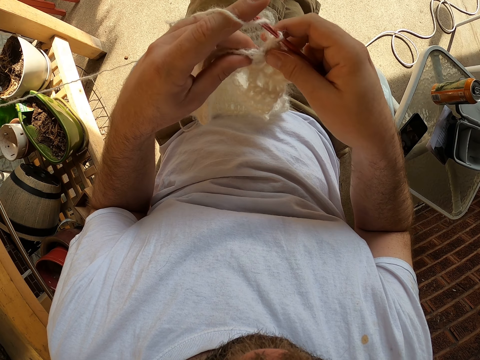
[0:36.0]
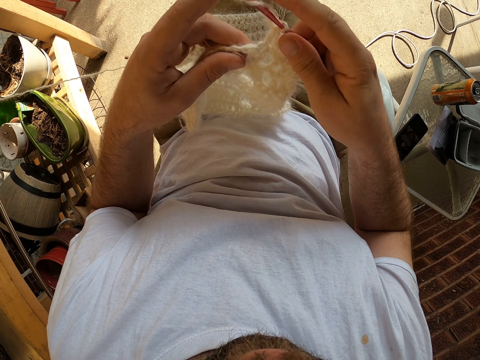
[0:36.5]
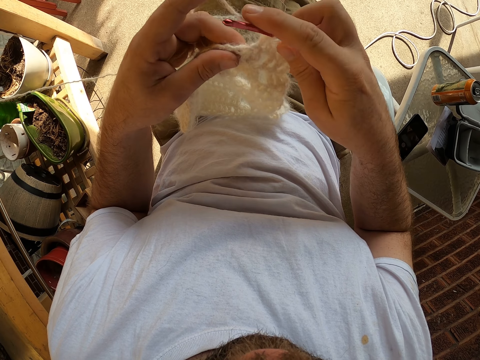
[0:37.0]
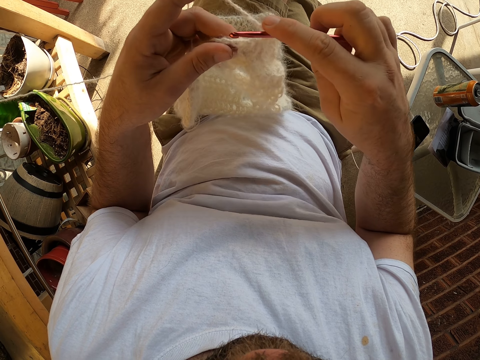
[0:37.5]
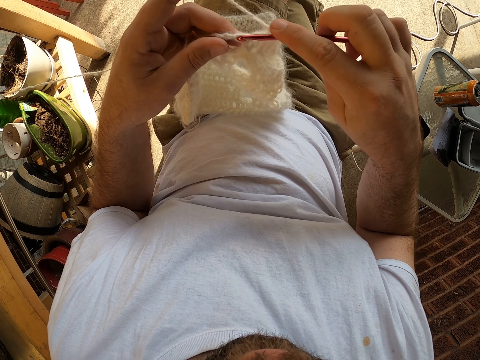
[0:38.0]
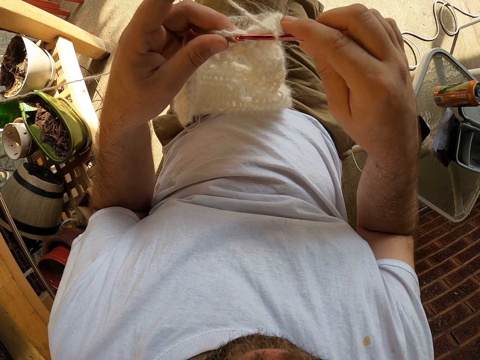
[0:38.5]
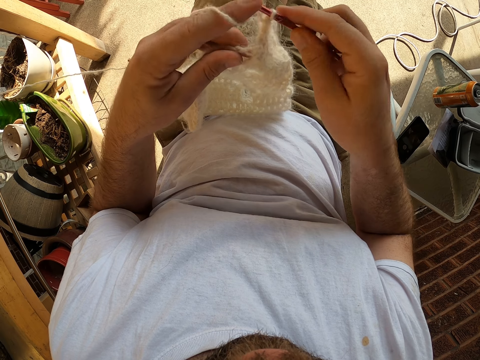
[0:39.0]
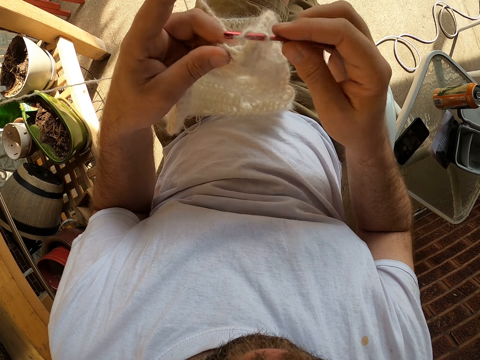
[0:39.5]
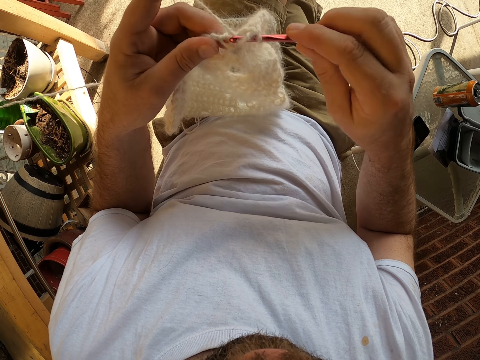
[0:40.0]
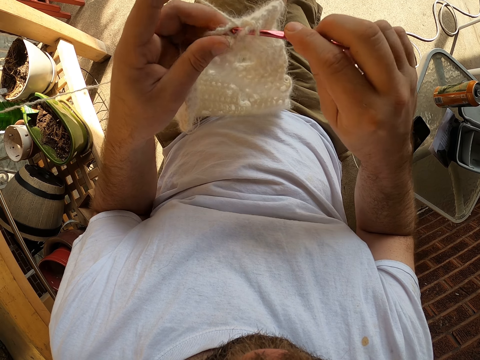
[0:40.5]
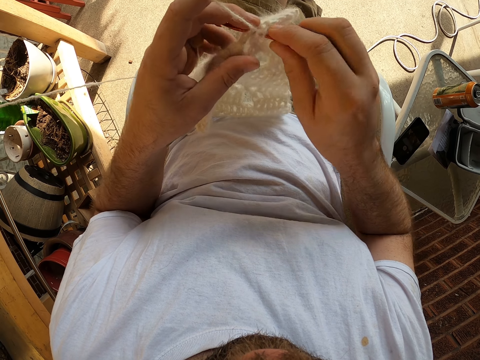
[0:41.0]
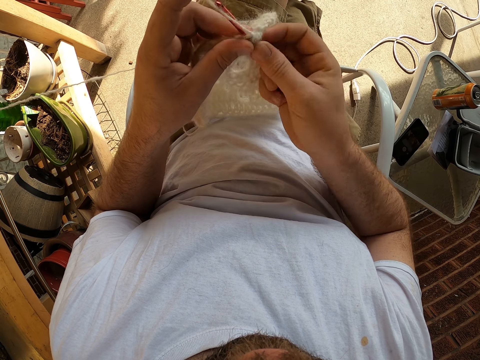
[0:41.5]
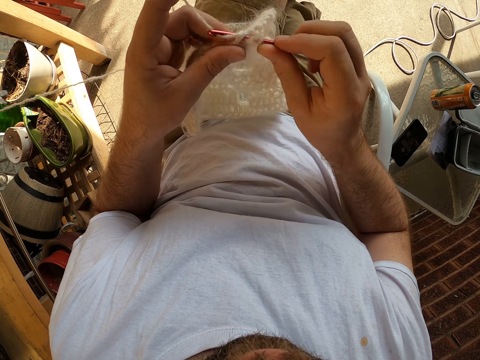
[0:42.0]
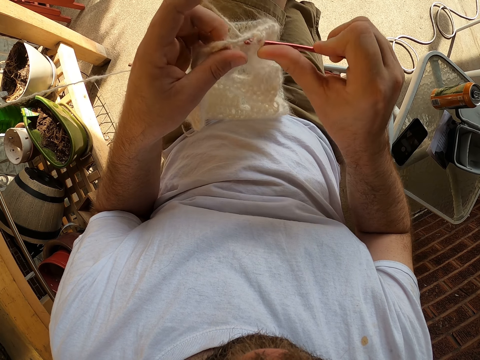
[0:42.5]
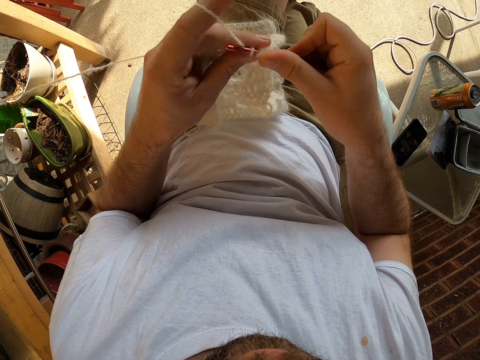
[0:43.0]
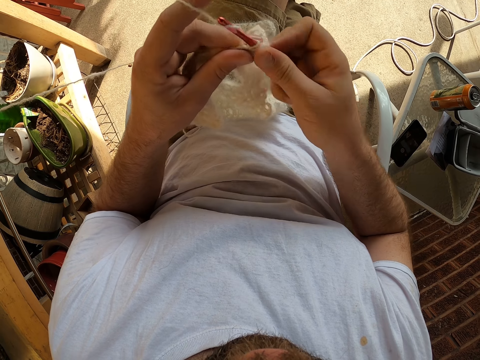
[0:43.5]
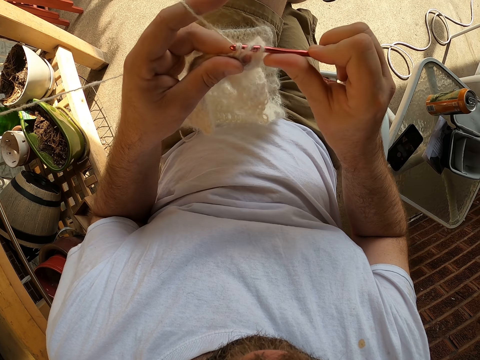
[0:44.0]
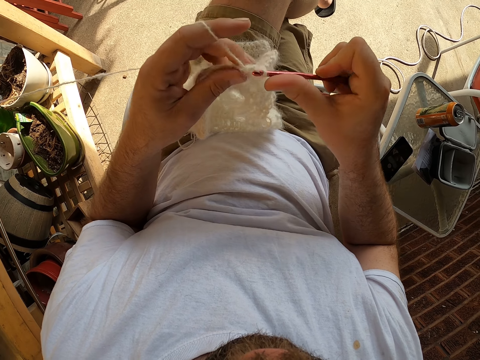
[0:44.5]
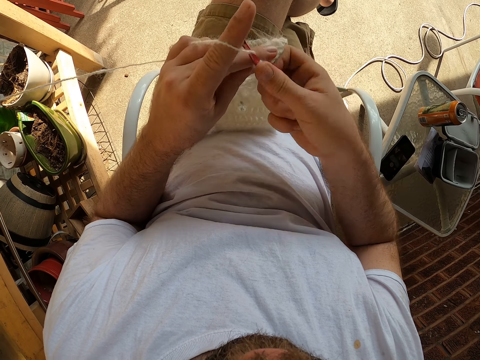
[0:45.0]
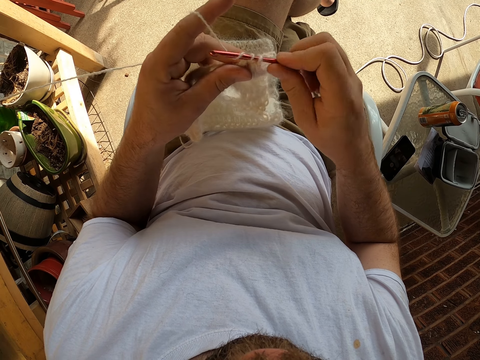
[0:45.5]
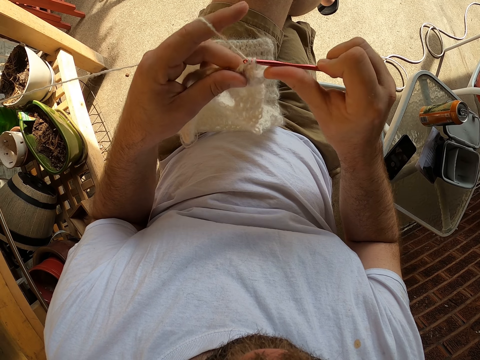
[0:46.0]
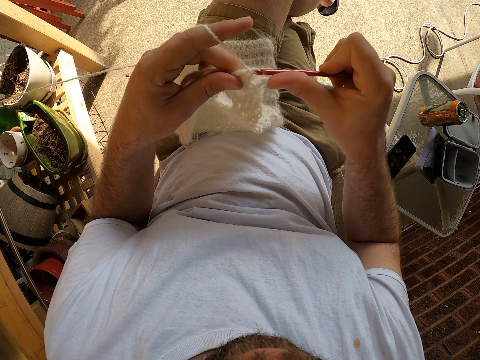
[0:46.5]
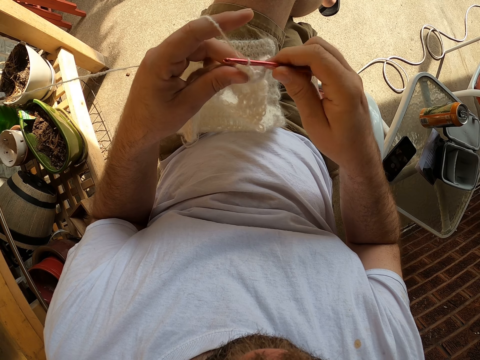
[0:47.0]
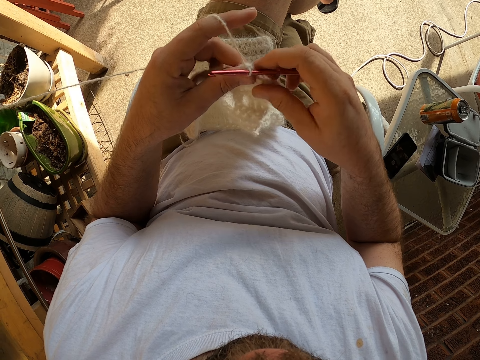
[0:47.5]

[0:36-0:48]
The camera wearer knits a fabric with a knitting thread. They coil a knitting yarn on a crochet hook.

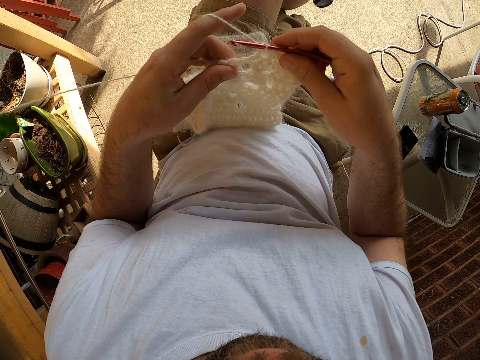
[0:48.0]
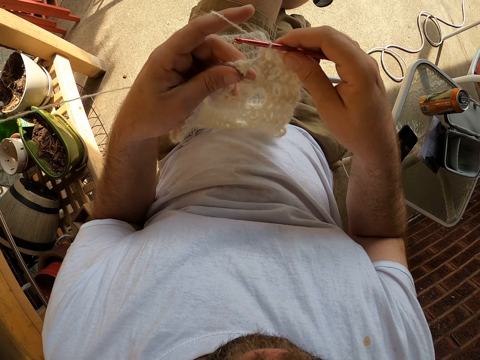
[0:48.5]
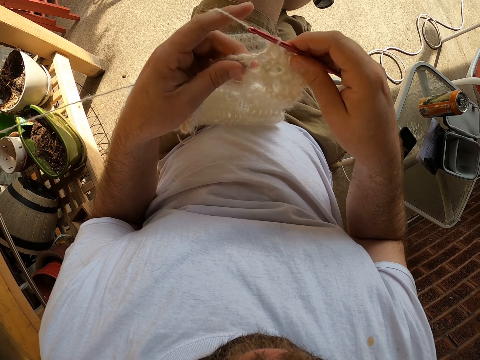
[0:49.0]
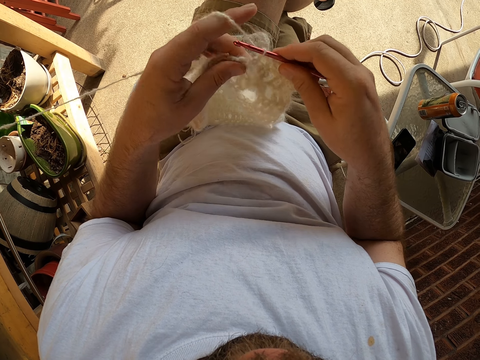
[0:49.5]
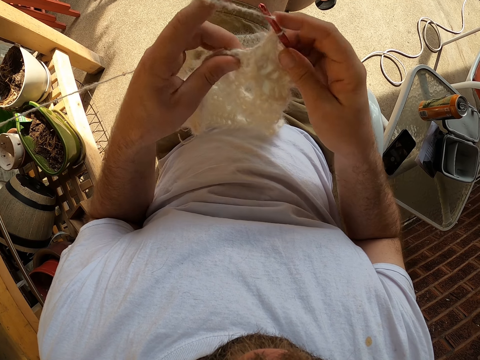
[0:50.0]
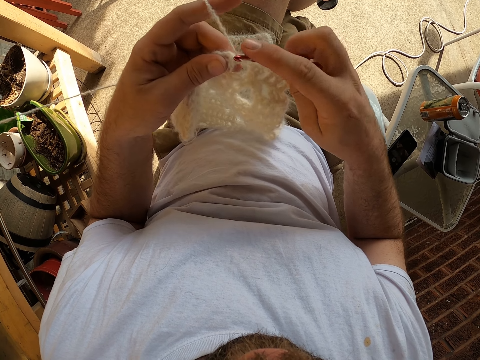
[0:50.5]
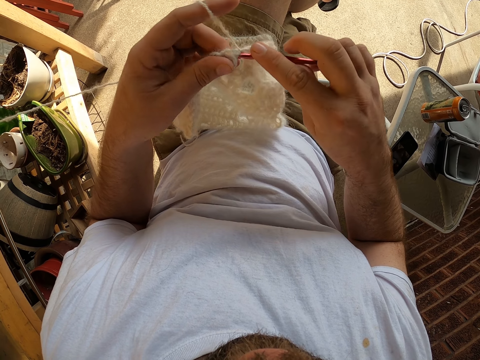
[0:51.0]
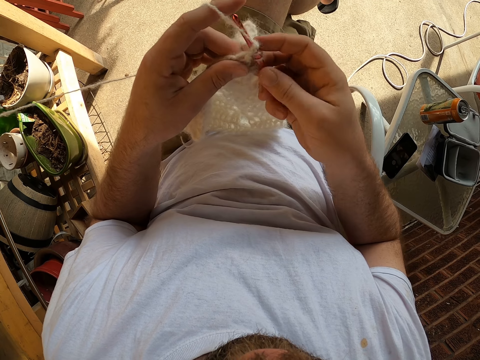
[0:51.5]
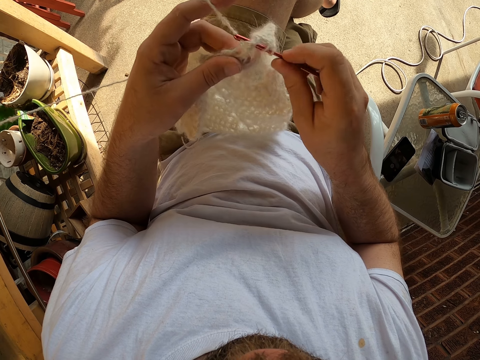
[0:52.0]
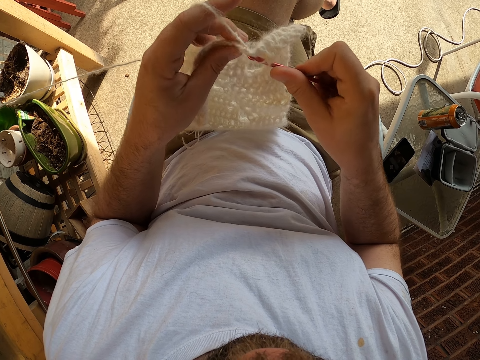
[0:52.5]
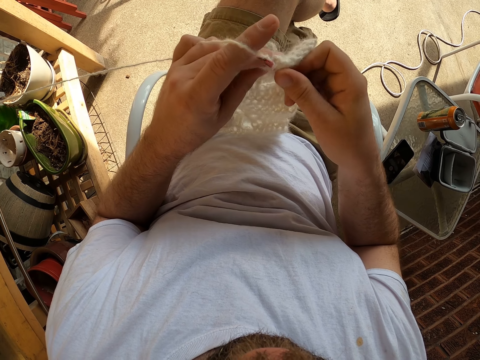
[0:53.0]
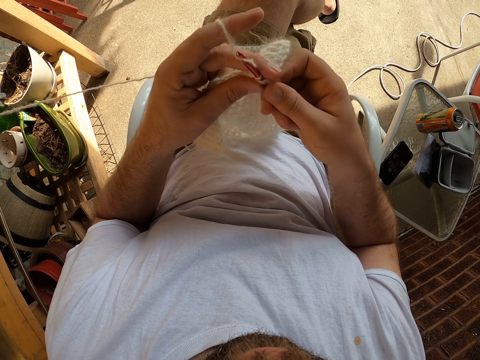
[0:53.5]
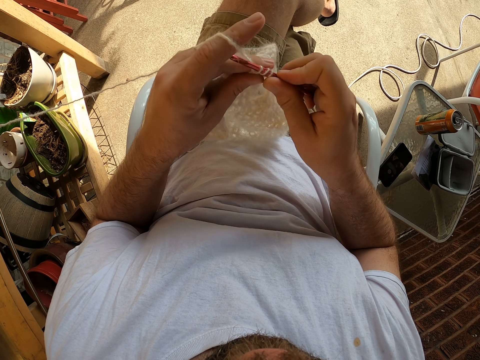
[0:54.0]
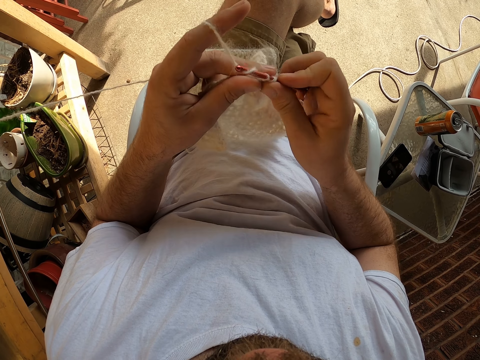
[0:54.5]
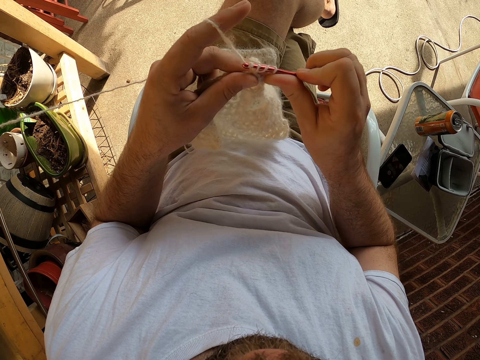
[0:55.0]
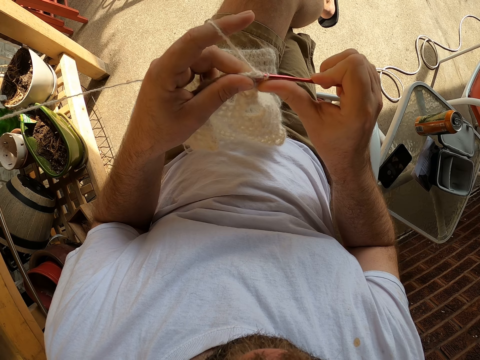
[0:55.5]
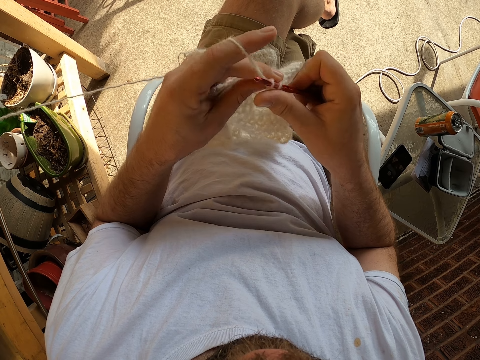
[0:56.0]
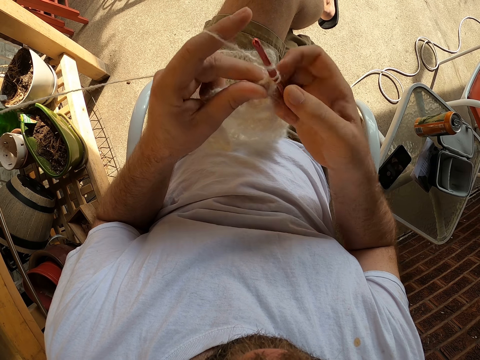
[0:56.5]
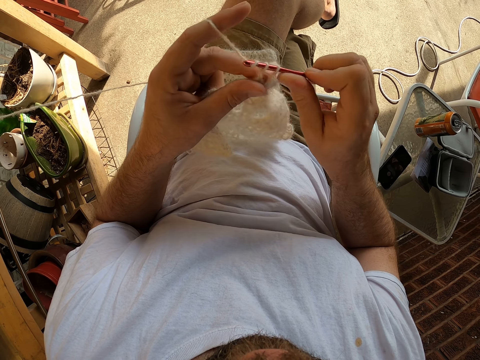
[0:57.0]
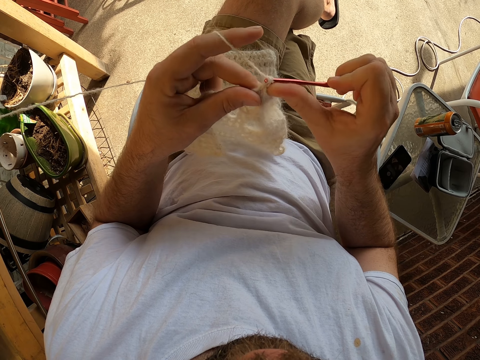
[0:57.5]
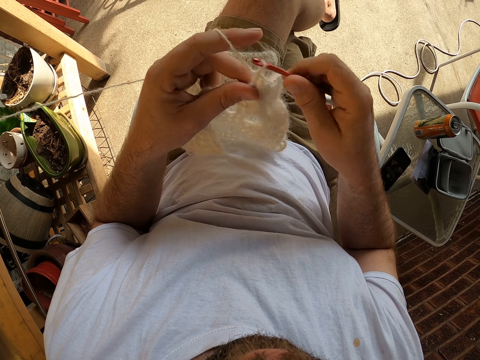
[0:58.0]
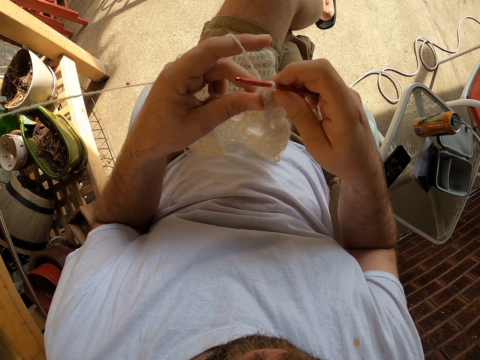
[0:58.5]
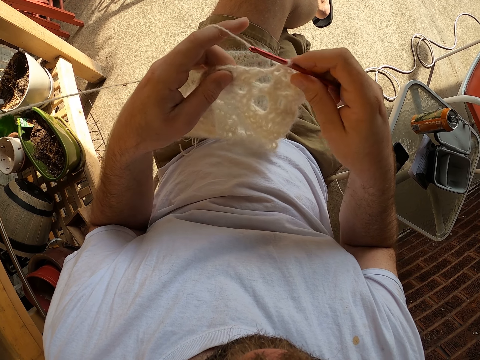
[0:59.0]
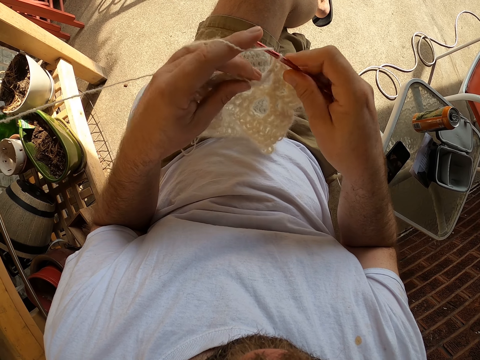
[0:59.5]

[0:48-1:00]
The camera wearer knits a fabric with a knitting thread. They coil a knitting yarn on a crochet hook.

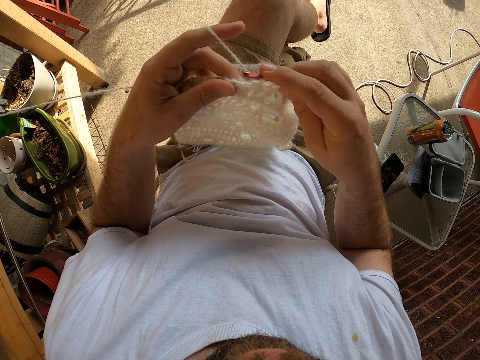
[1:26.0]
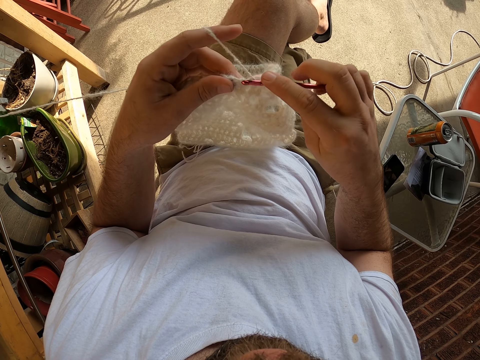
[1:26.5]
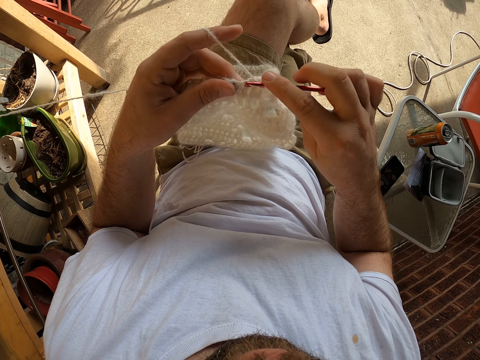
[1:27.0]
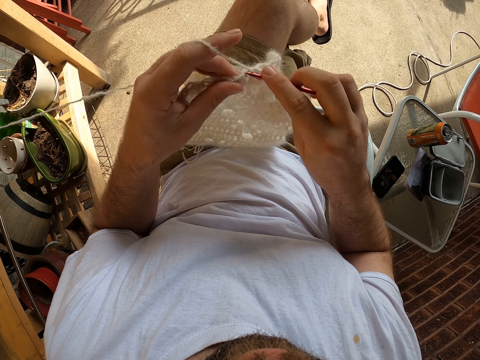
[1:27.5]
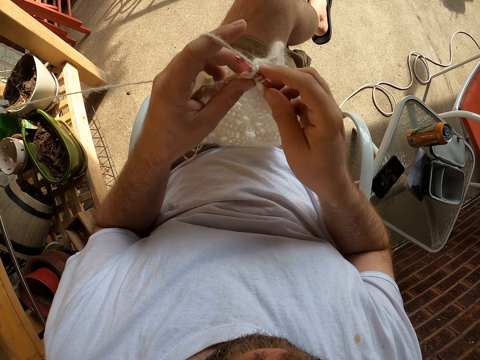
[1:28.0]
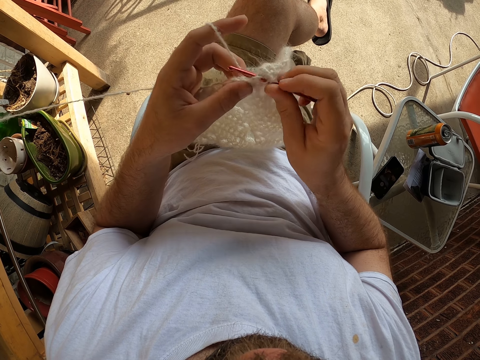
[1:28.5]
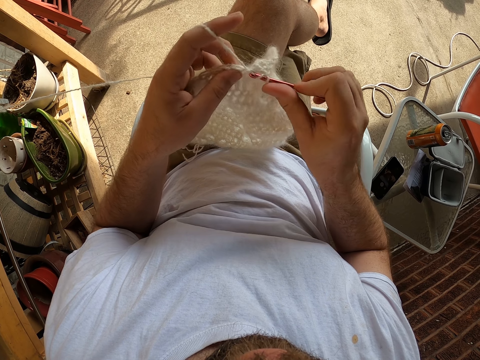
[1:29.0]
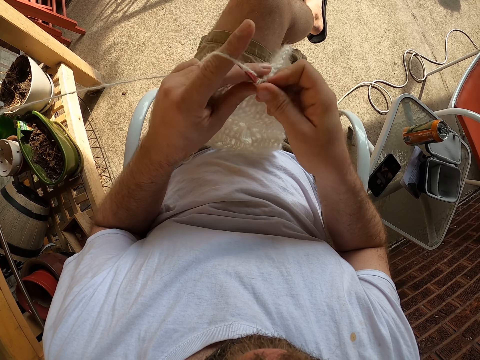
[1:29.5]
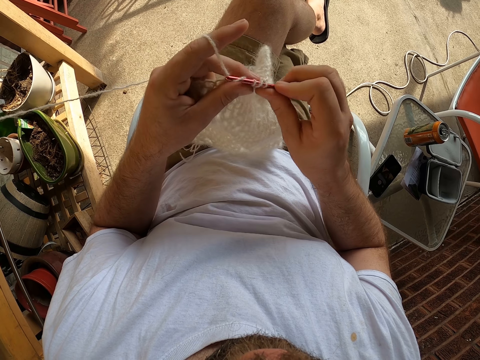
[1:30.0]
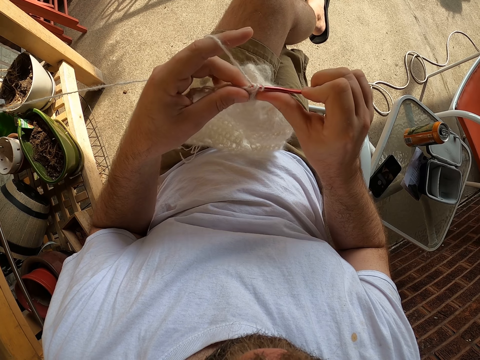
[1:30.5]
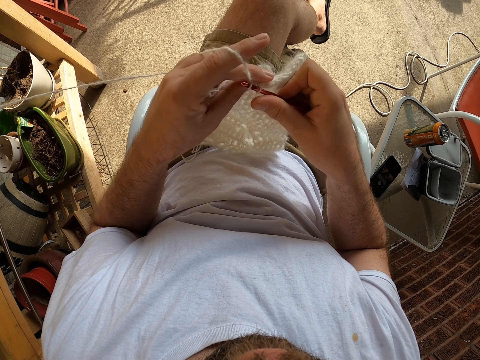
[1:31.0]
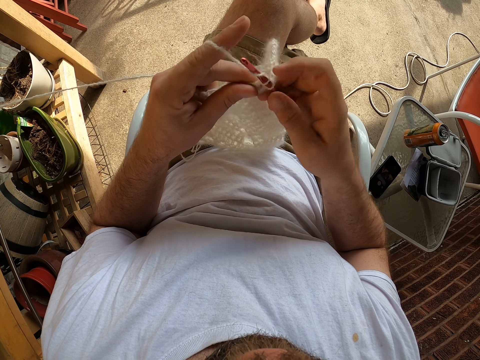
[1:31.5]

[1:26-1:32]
The camera wearer knits a fabric with a knitting thread. They coil a knitting yarn on a crochet hook.
